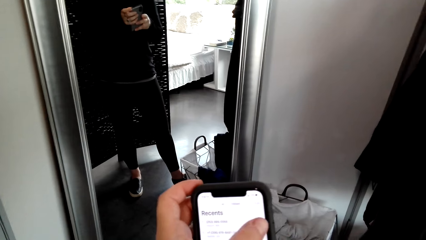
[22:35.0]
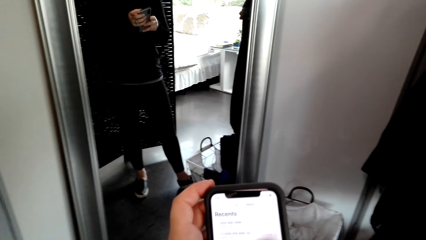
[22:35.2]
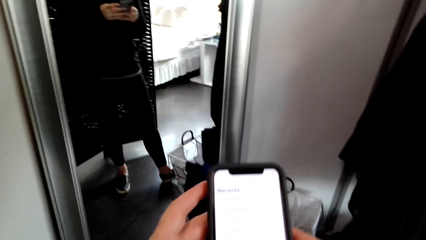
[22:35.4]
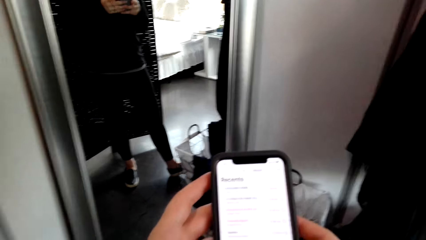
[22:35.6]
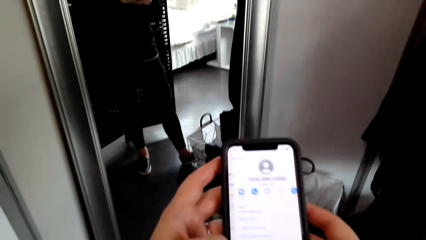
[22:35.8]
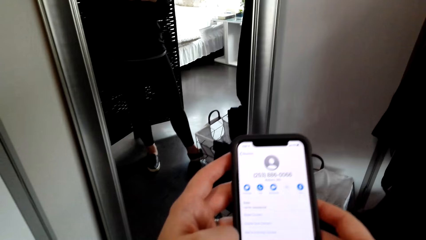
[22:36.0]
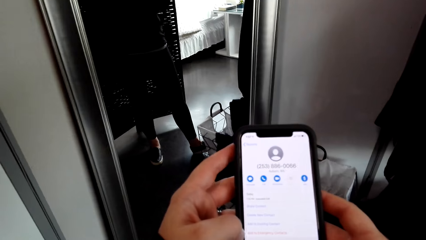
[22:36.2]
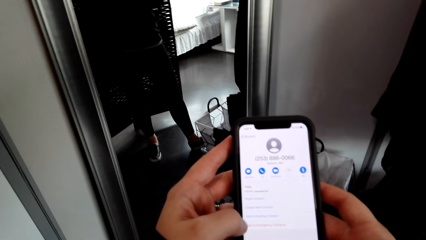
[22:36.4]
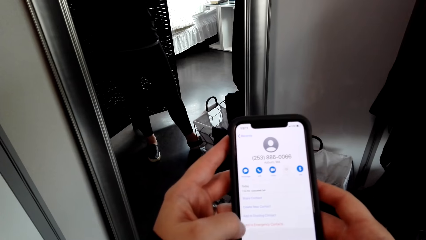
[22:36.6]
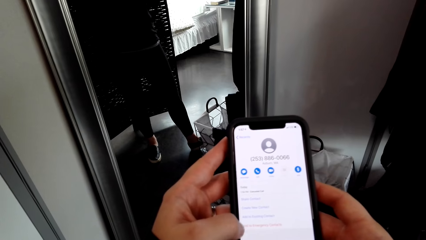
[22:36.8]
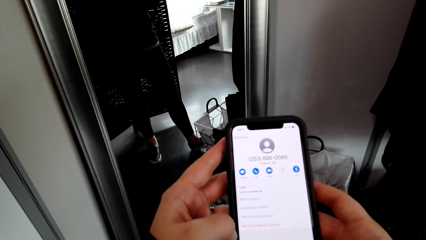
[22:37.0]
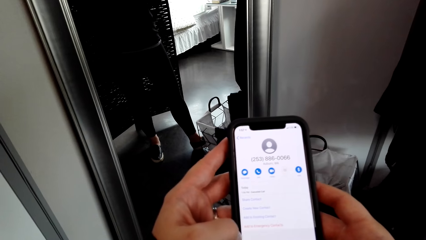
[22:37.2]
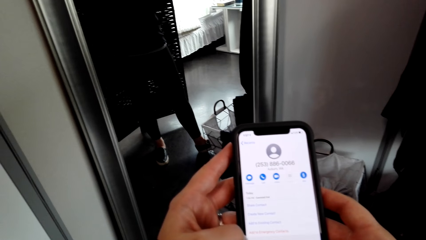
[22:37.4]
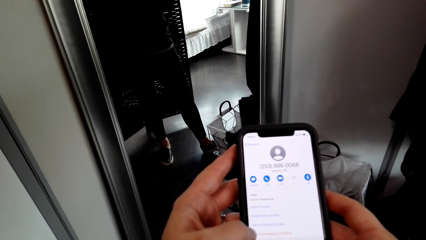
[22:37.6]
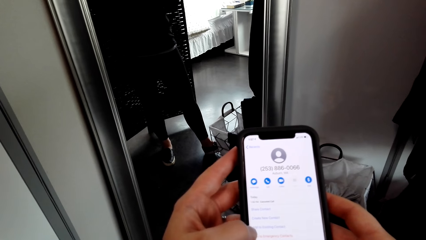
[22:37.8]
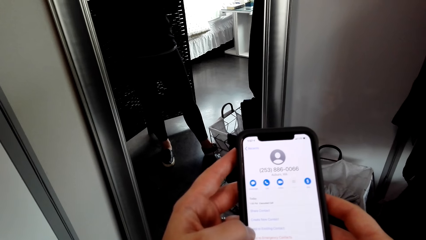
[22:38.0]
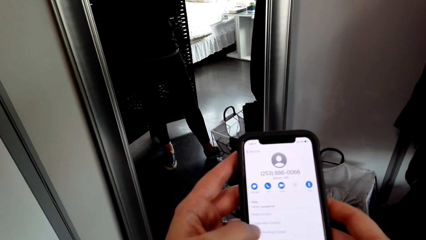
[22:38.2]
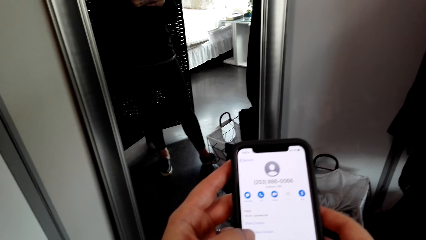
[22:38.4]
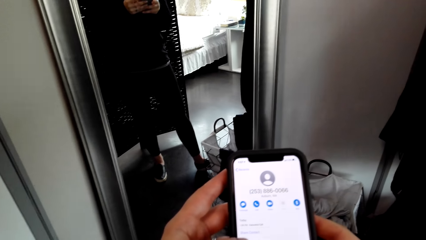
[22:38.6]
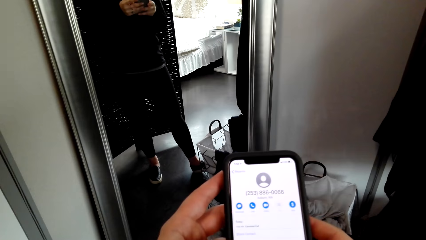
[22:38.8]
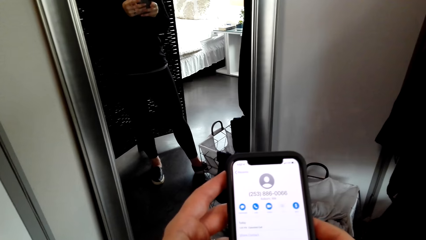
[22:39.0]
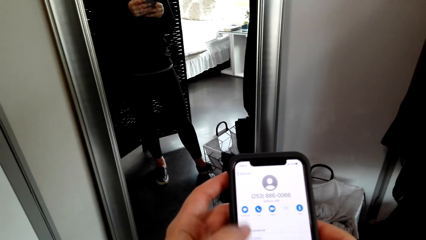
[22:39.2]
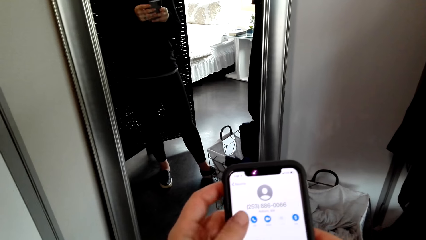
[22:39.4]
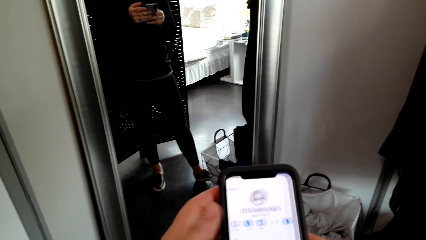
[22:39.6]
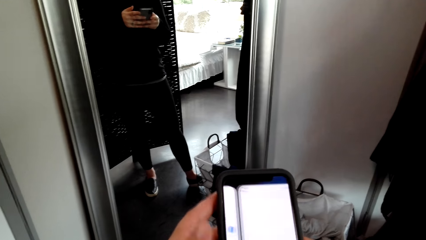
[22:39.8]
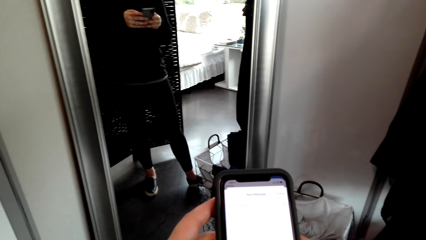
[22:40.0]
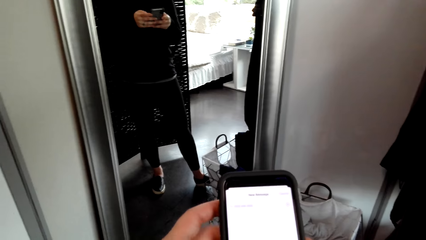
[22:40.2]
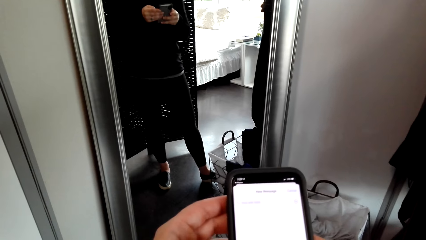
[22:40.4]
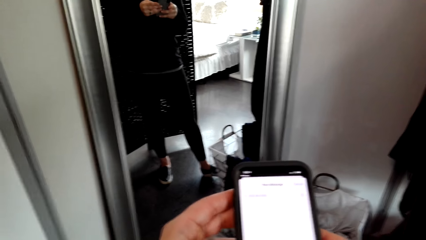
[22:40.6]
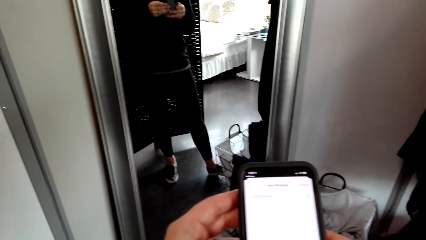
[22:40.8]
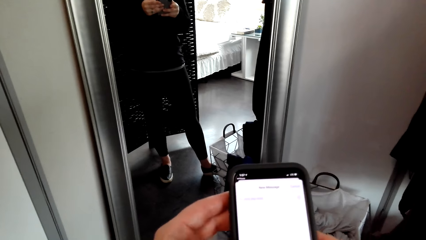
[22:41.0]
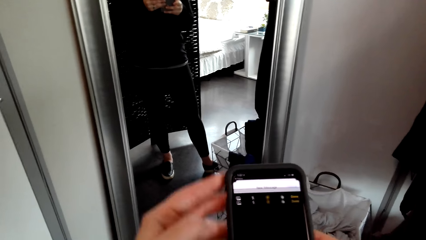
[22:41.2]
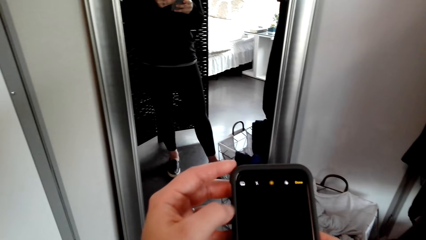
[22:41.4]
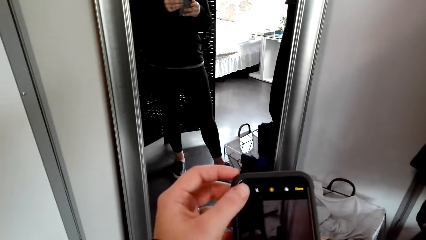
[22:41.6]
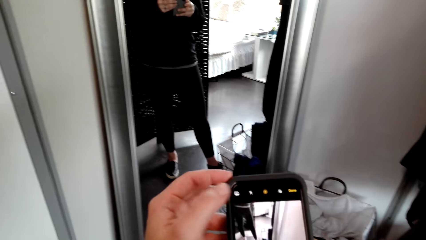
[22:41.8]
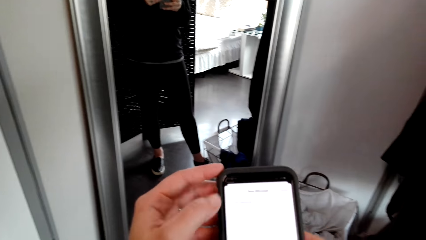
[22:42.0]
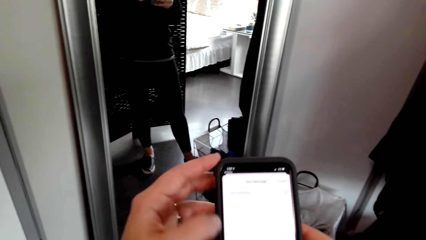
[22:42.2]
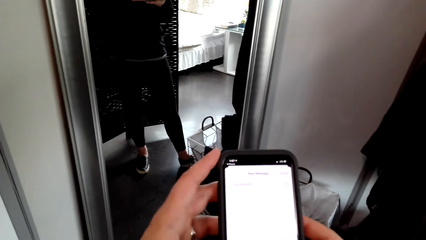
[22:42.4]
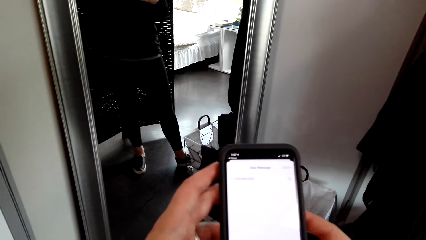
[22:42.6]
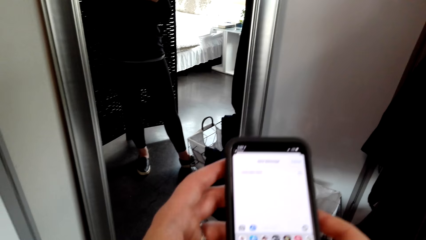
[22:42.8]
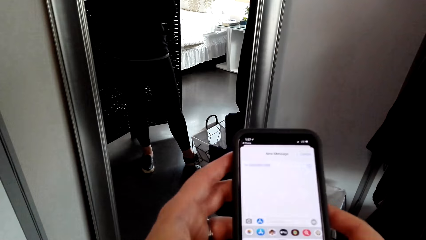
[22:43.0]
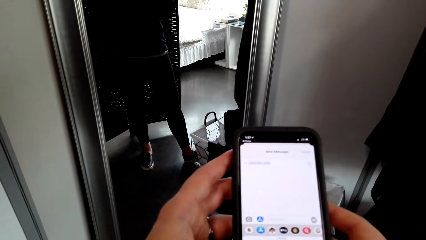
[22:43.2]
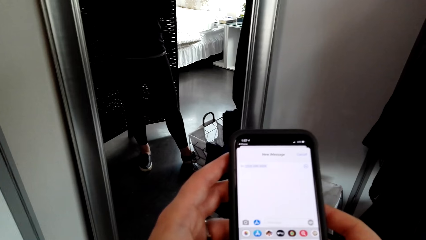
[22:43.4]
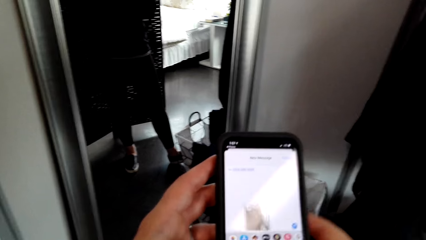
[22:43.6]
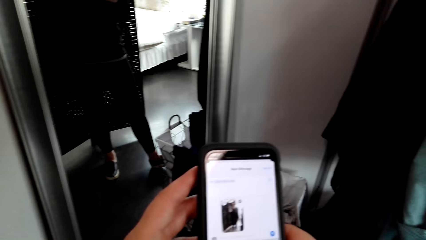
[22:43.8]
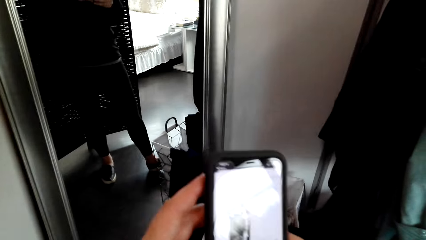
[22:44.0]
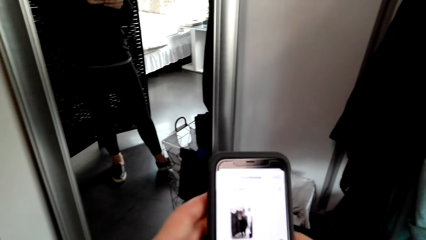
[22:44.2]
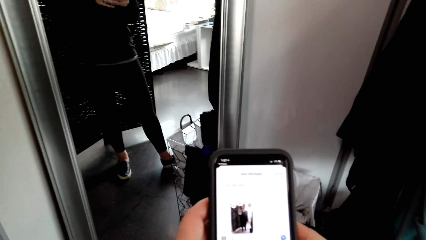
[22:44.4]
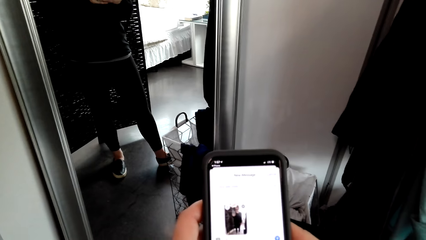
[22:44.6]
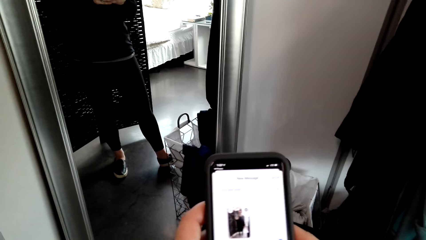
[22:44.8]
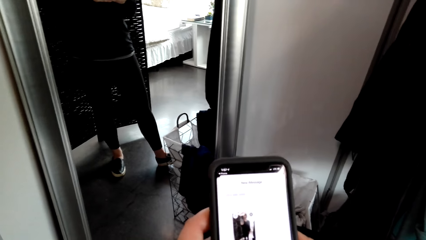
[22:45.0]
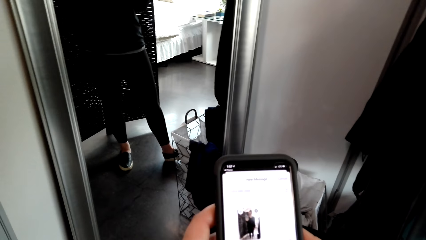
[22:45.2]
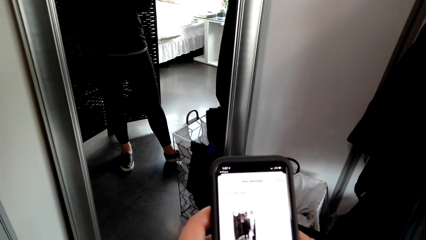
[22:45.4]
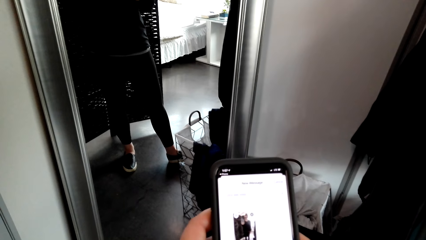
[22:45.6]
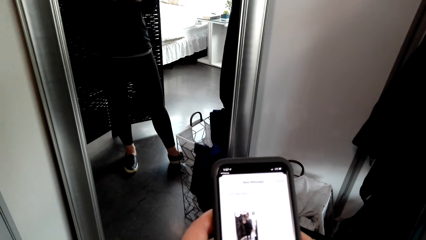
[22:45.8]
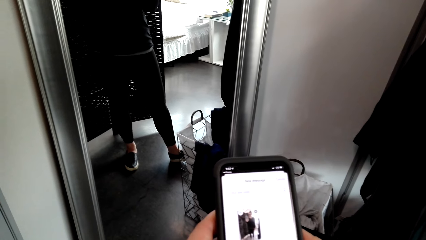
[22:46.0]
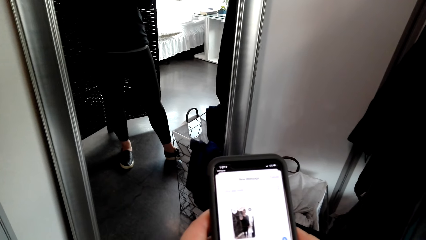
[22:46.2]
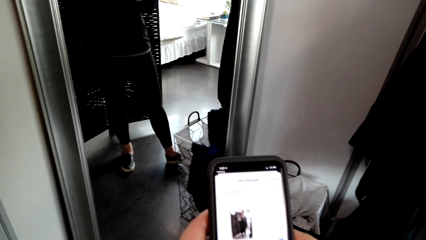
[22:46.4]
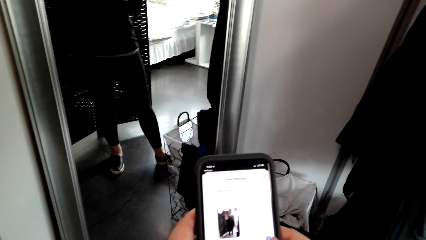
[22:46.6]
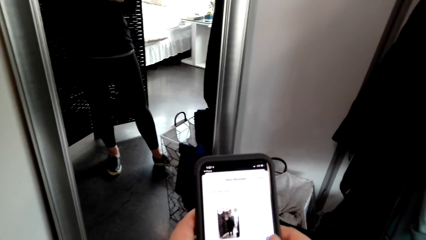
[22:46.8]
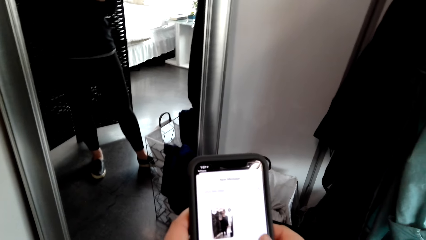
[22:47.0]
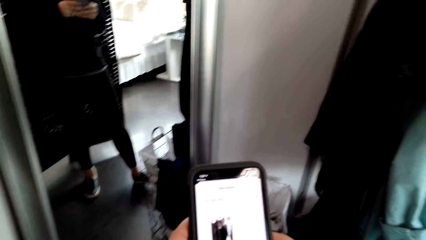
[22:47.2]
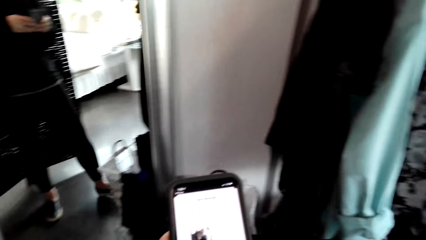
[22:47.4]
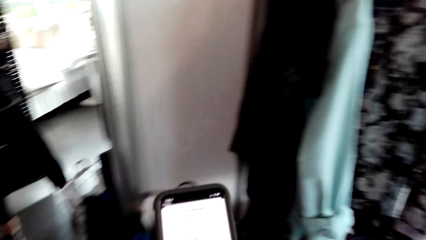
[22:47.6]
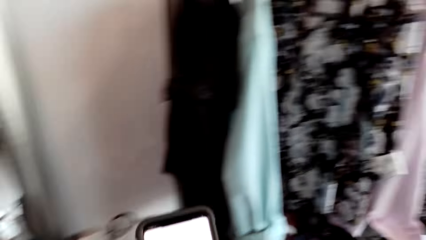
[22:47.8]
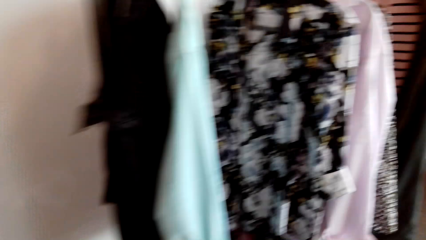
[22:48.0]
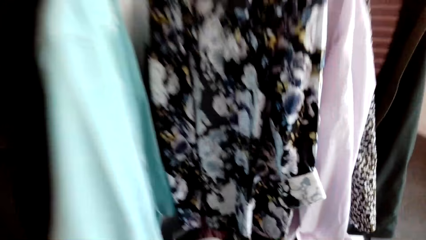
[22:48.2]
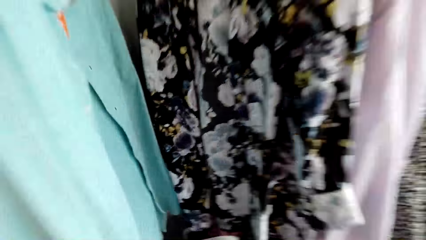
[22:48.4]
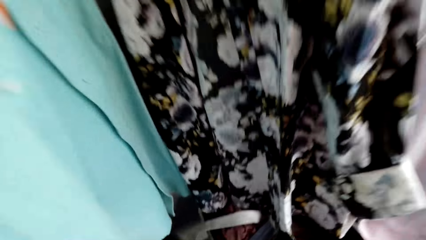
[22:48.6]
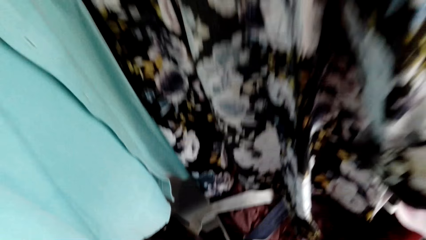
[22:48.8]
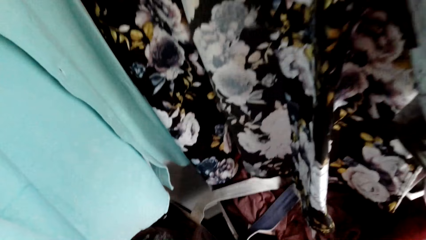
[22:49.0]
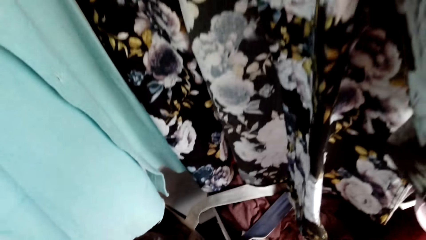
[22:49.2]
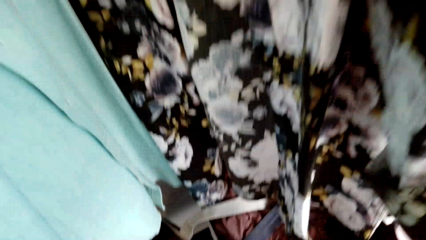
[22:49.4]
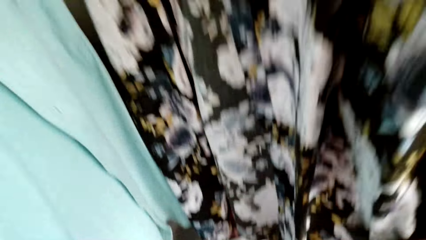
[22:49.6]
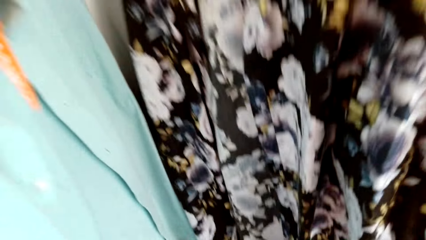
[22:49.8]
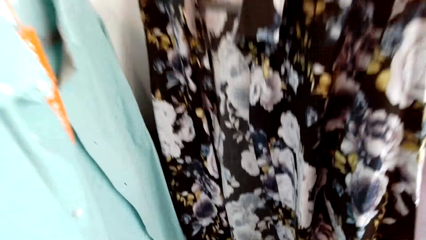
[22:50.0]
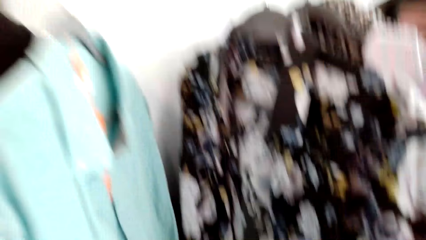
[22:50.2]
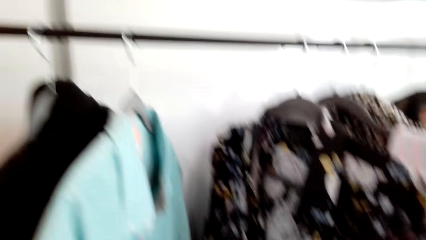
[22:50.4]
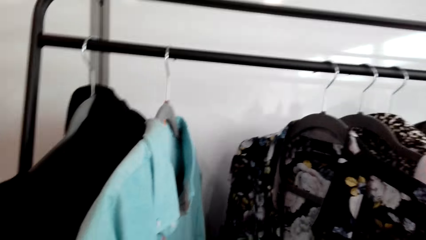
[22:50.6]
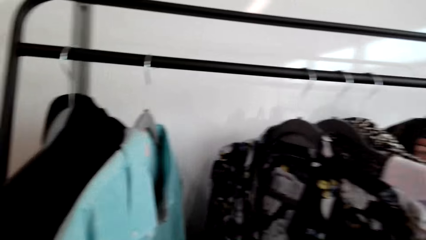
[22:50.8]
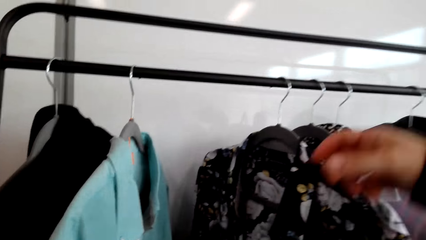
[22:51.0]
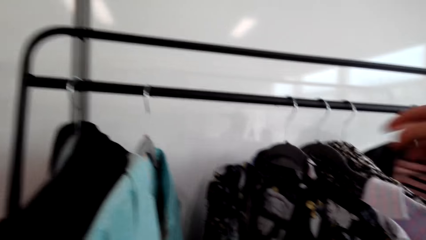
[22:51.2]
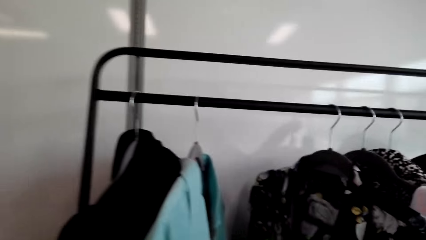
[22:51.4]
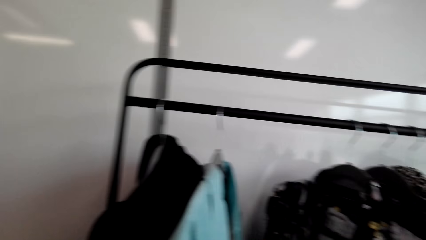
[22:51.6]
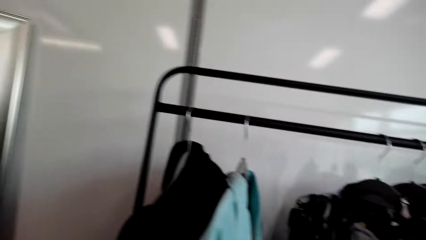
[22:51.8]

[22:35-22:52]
The camera wearer walks in the shop.
